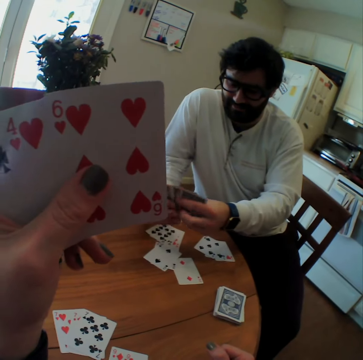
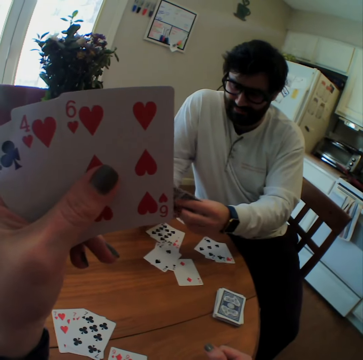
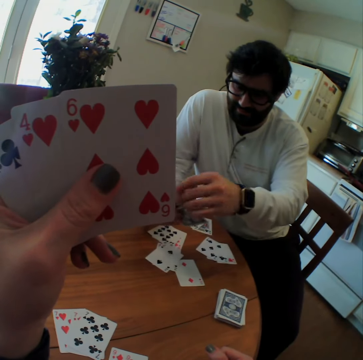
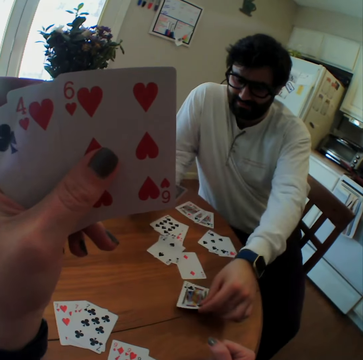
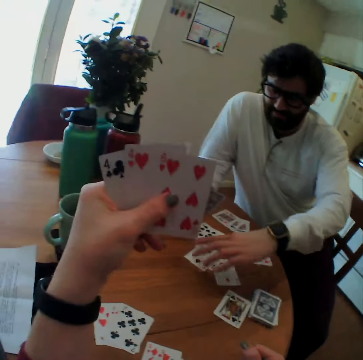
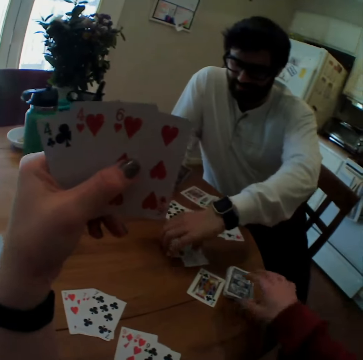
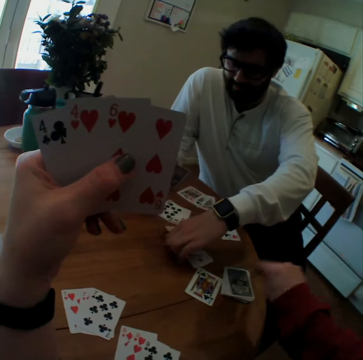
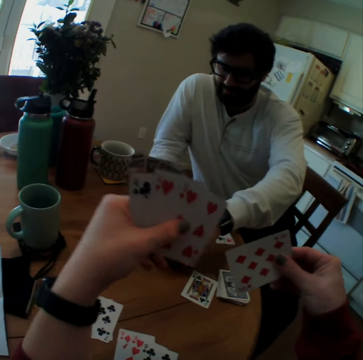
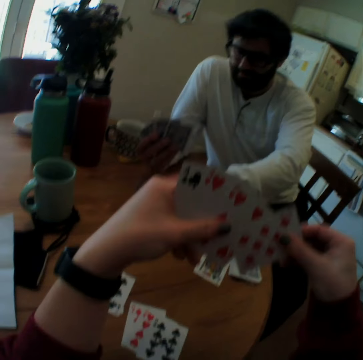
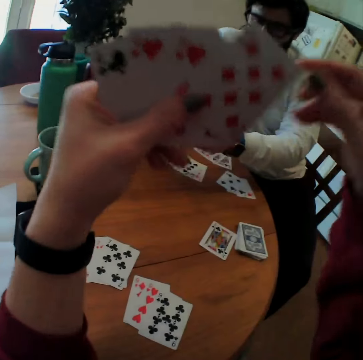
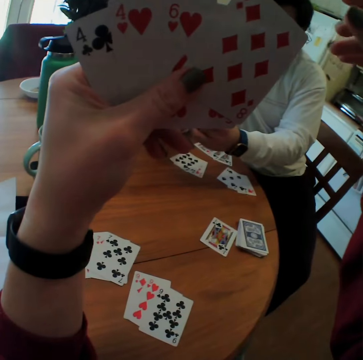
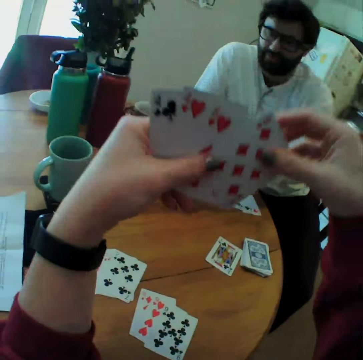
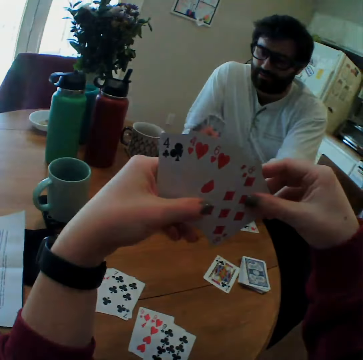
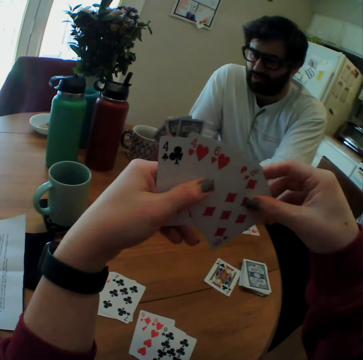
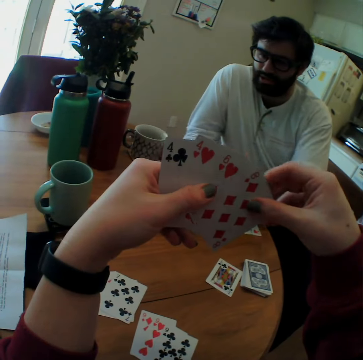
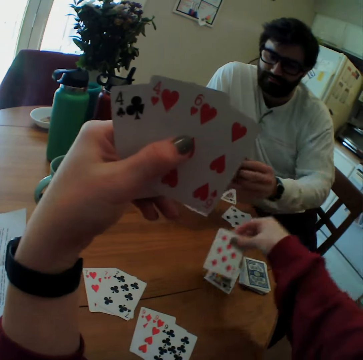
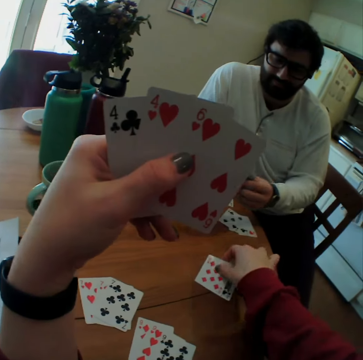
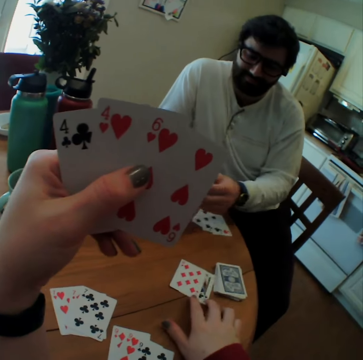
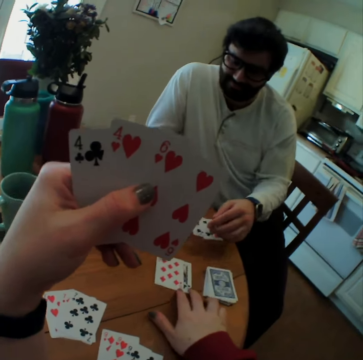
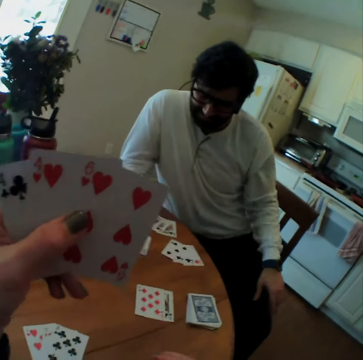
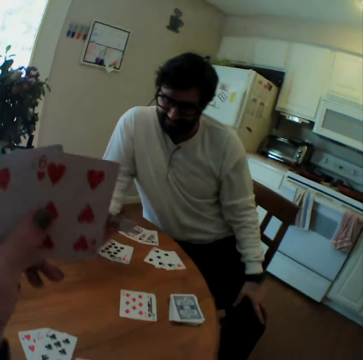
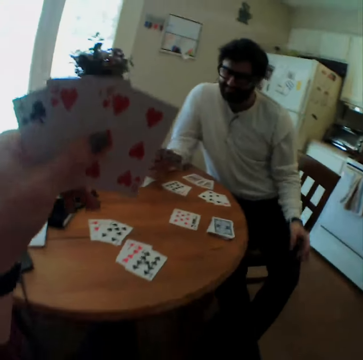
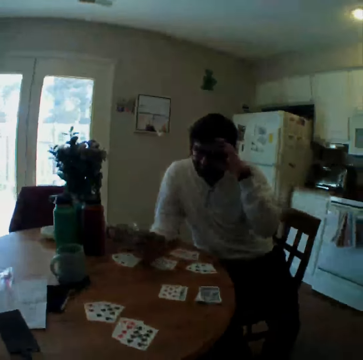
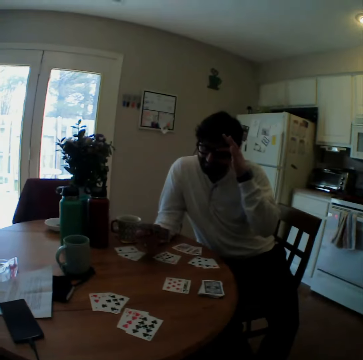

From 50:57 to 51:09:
A man looks at the cards. The man puts the card on the table. The camera wearer picks the card on the table. They look at the card. They put the card on the table.

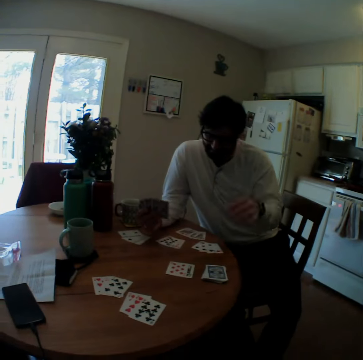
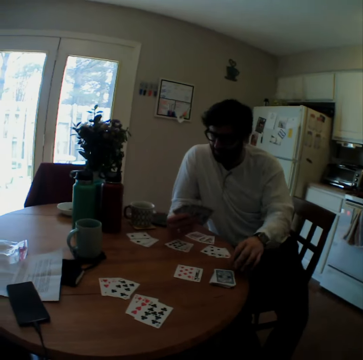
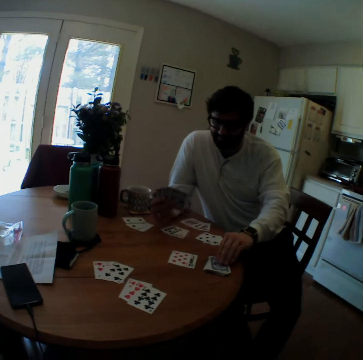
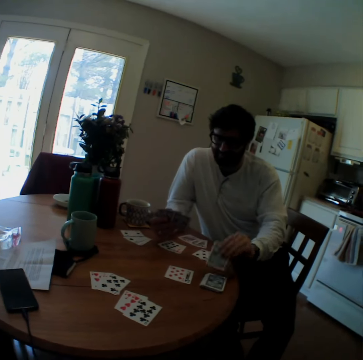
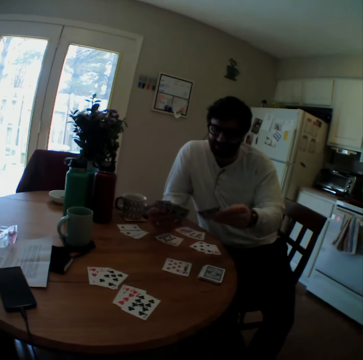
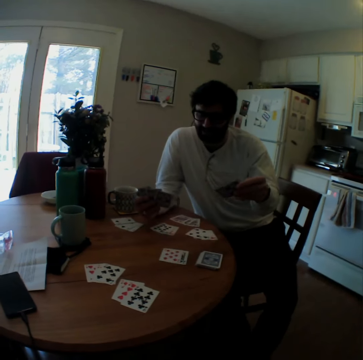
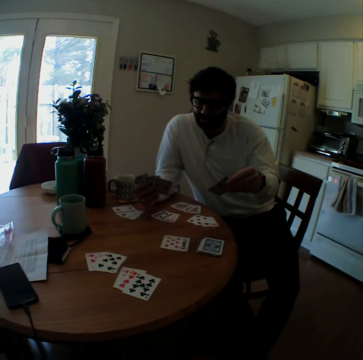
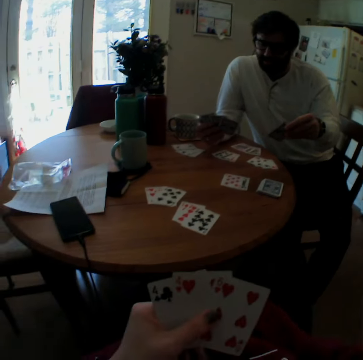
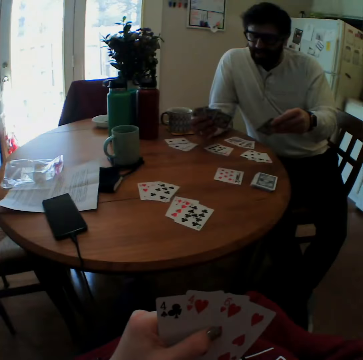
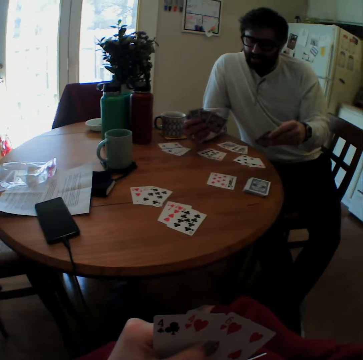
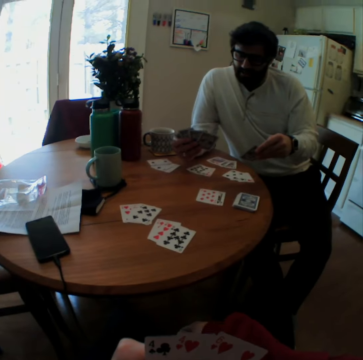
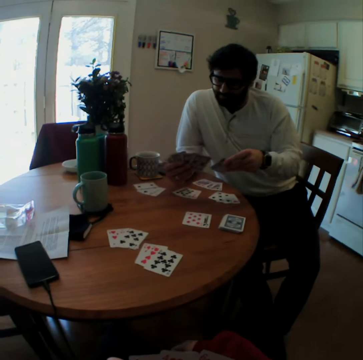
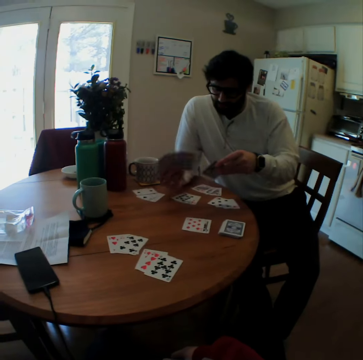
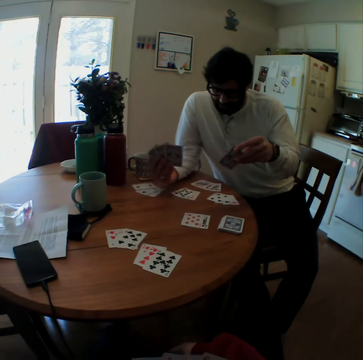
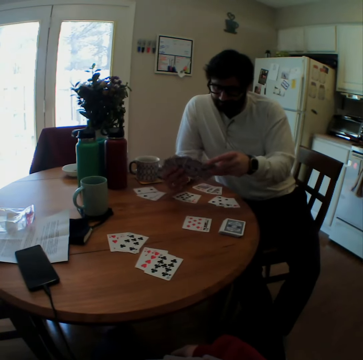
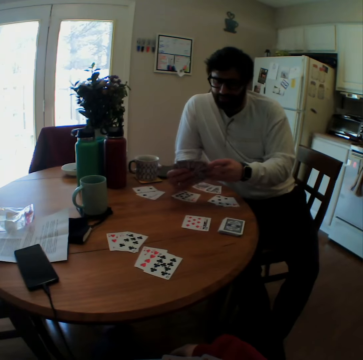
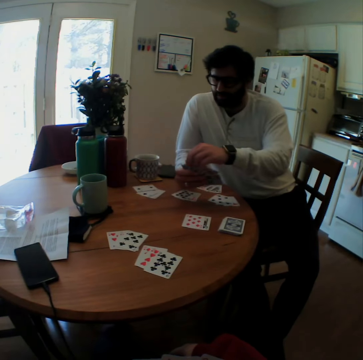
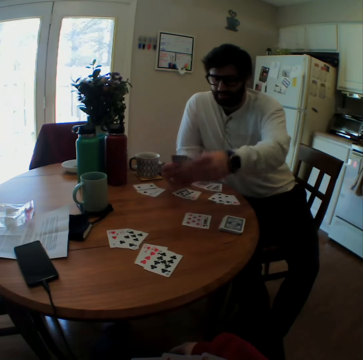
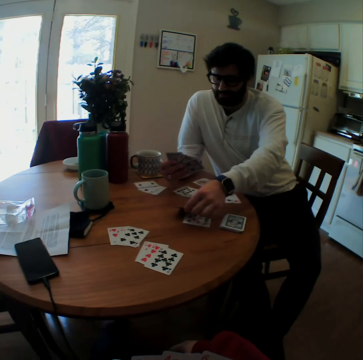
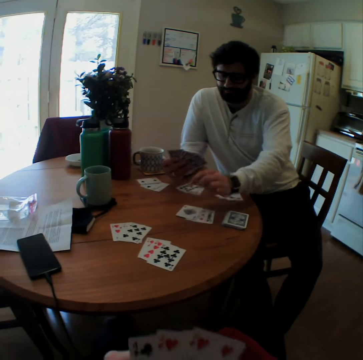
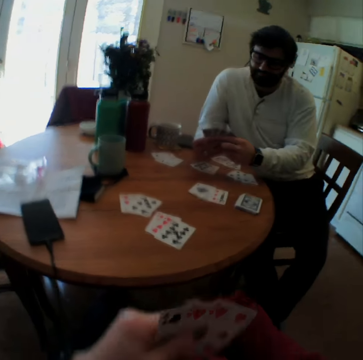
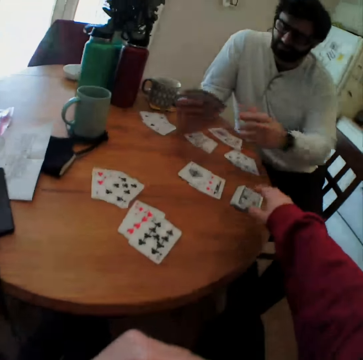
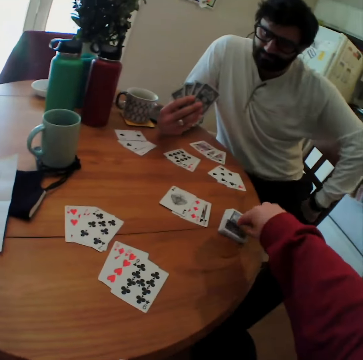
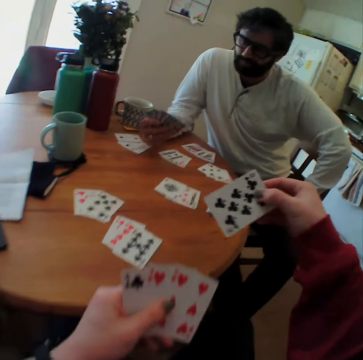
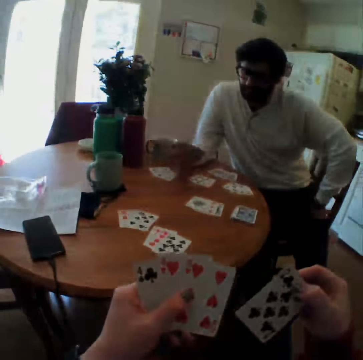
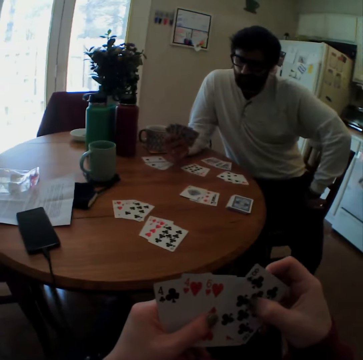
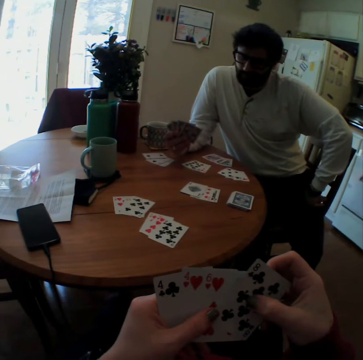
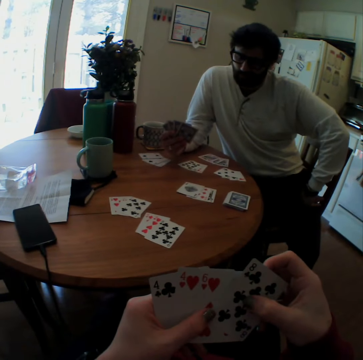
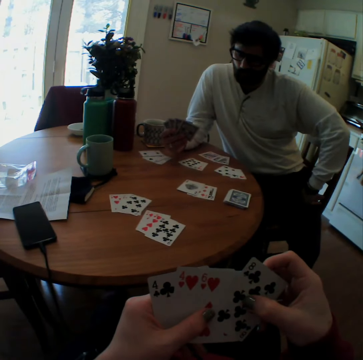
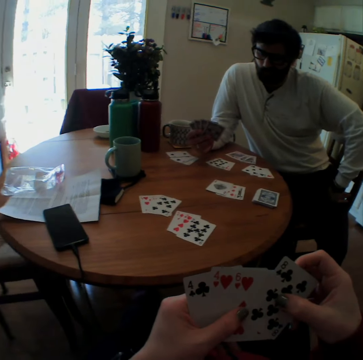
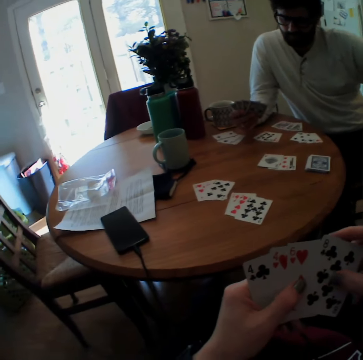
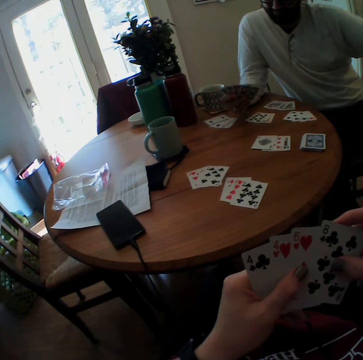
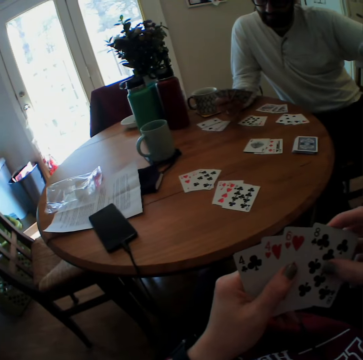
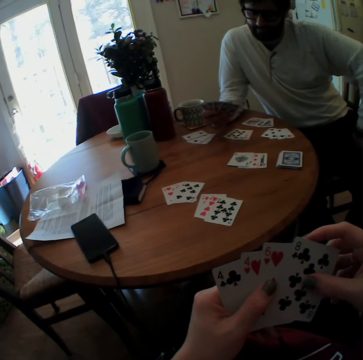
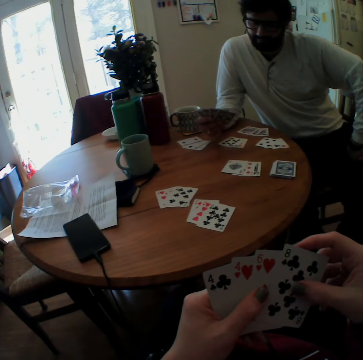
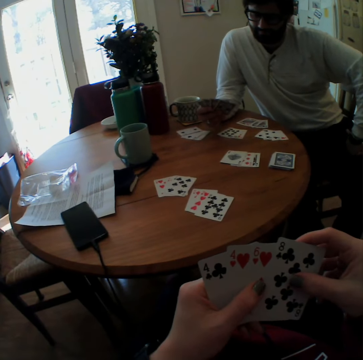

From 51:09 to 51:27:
A person picks cards on the table. The person looks at the card. The person puts the card on the table. The camera wearer picks the card on the table. They look at the card.

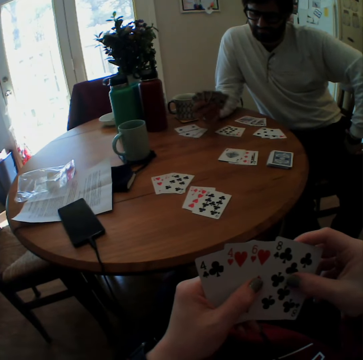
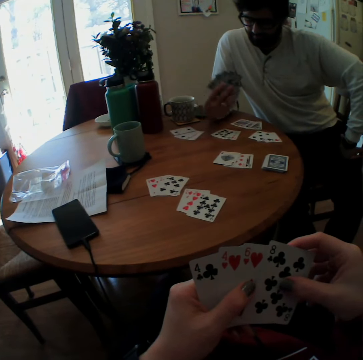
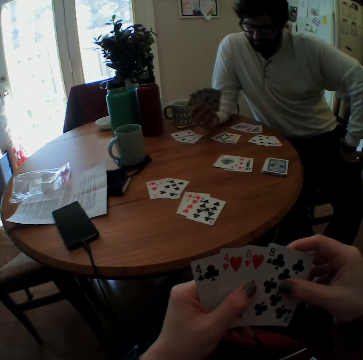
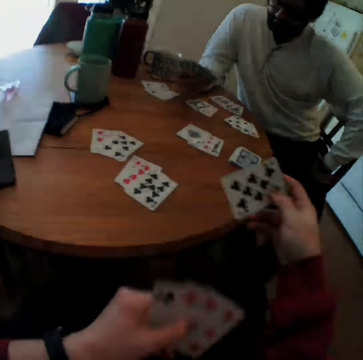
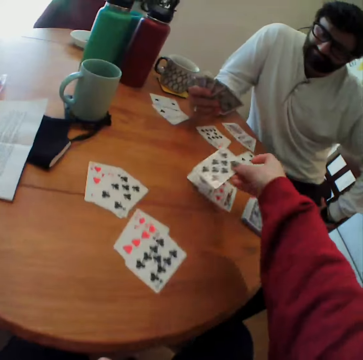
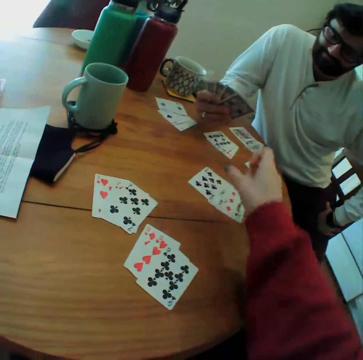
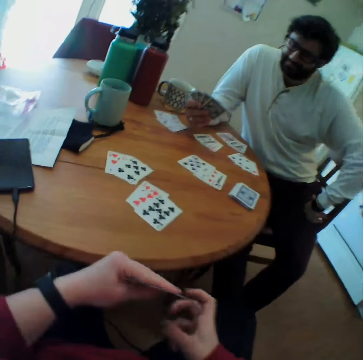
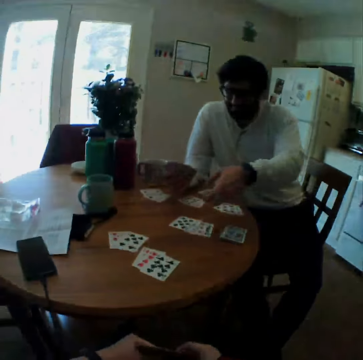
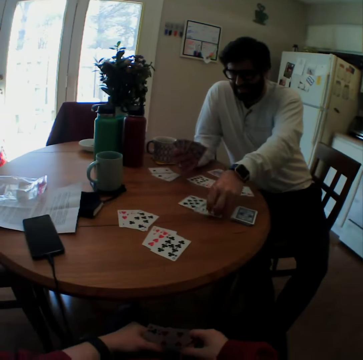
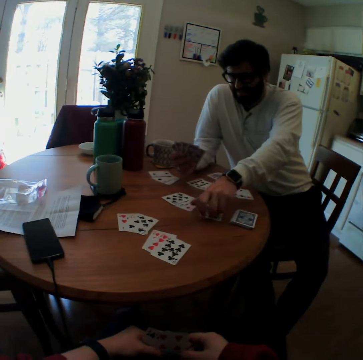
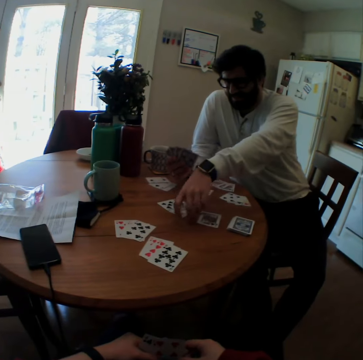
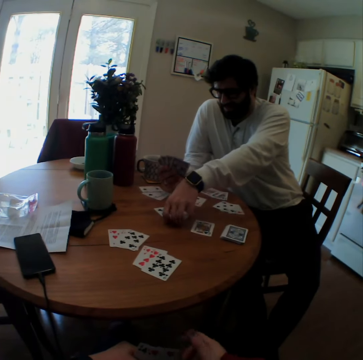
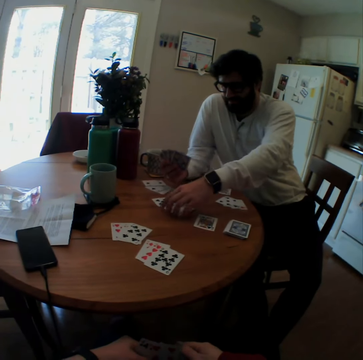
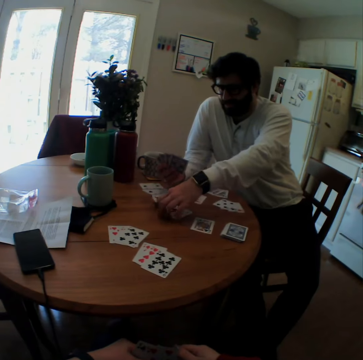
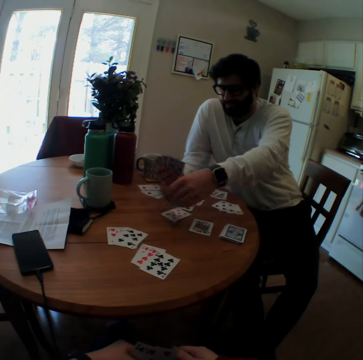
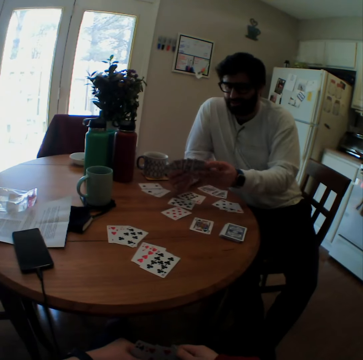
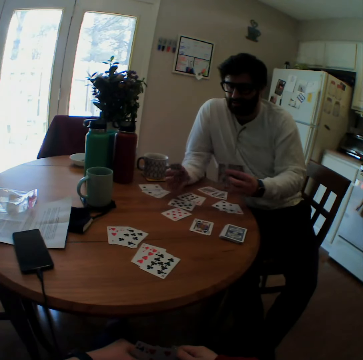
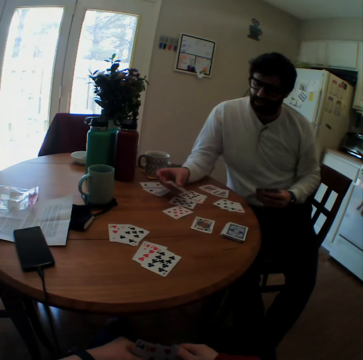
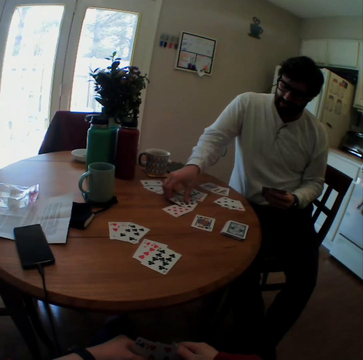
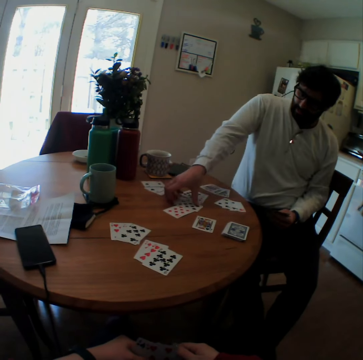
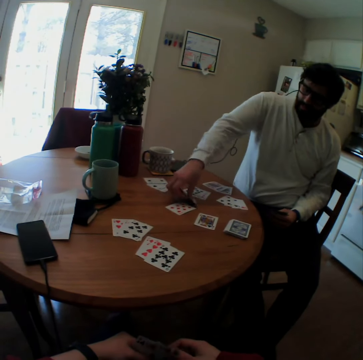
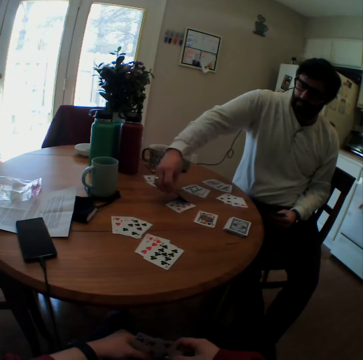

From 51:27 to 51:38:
The camera wearer picks the card on the table. They put the card on the table. A person picks cards on the table.
